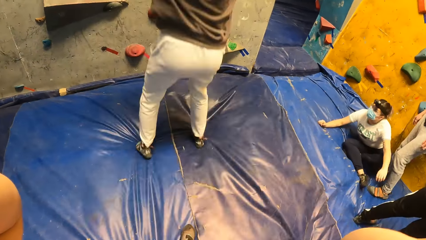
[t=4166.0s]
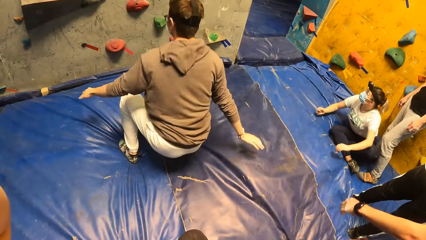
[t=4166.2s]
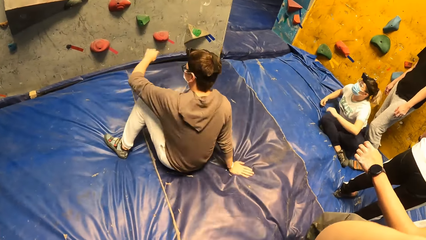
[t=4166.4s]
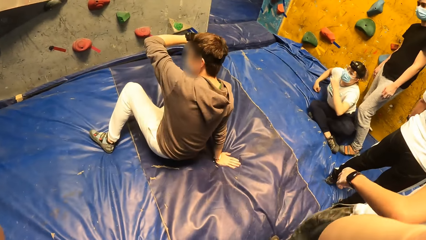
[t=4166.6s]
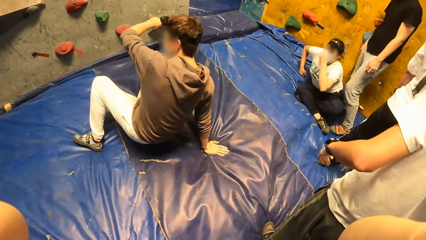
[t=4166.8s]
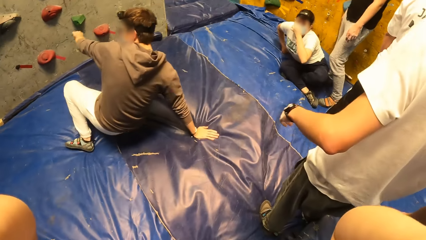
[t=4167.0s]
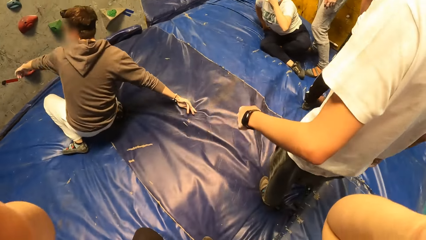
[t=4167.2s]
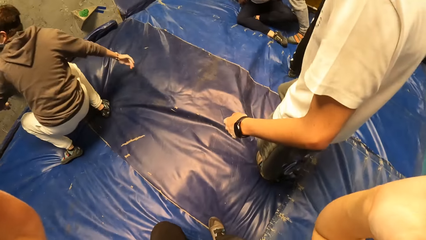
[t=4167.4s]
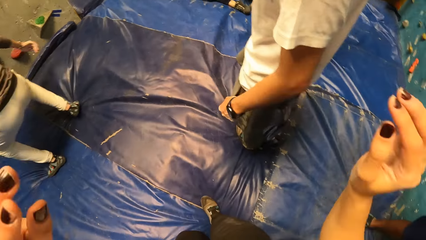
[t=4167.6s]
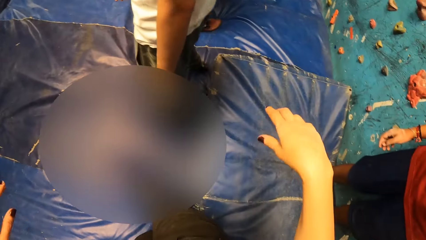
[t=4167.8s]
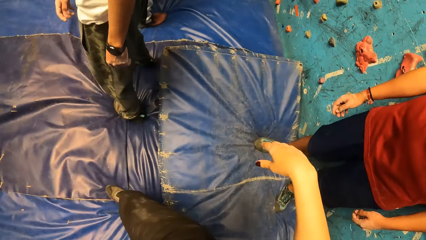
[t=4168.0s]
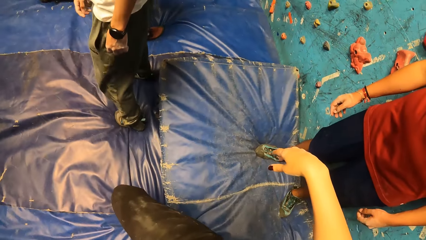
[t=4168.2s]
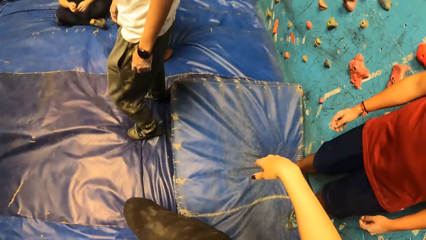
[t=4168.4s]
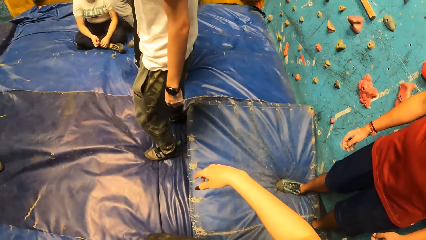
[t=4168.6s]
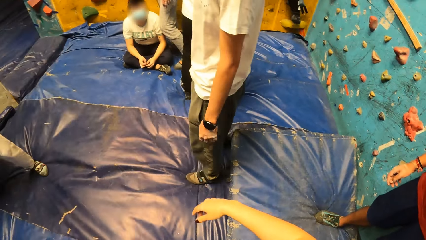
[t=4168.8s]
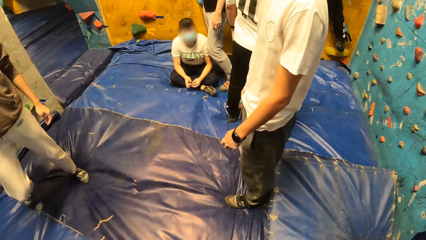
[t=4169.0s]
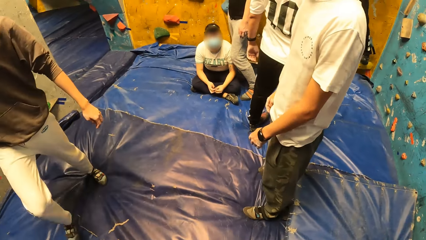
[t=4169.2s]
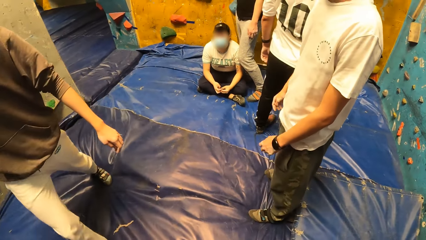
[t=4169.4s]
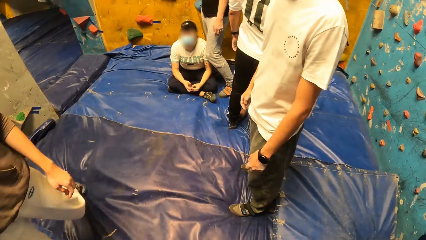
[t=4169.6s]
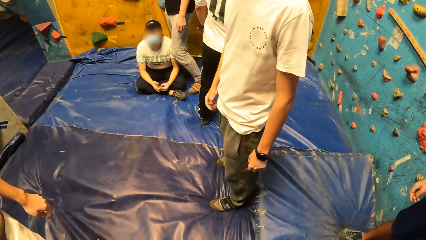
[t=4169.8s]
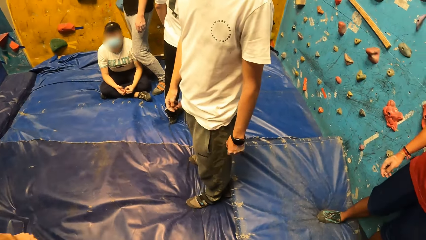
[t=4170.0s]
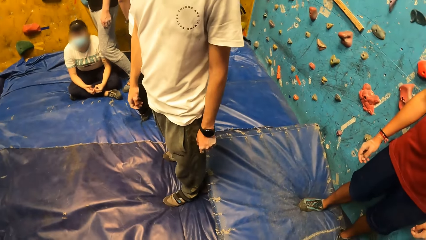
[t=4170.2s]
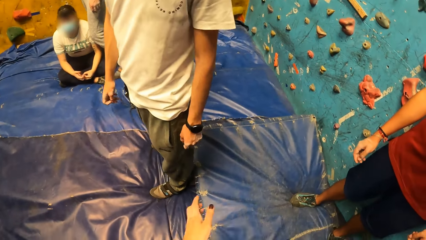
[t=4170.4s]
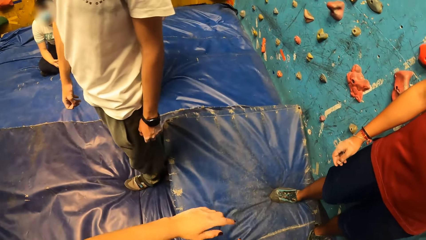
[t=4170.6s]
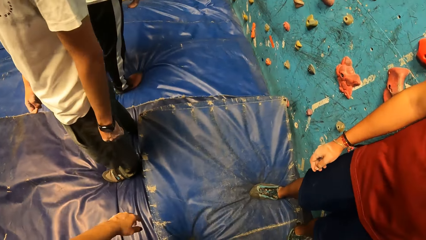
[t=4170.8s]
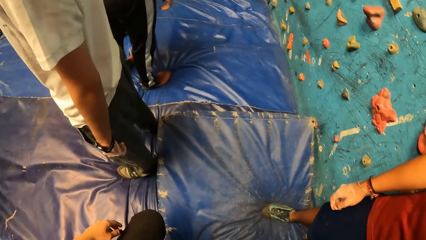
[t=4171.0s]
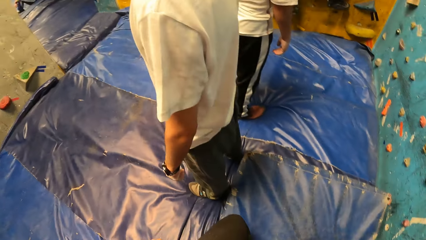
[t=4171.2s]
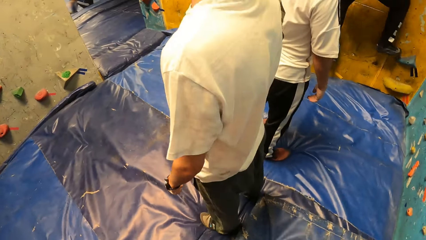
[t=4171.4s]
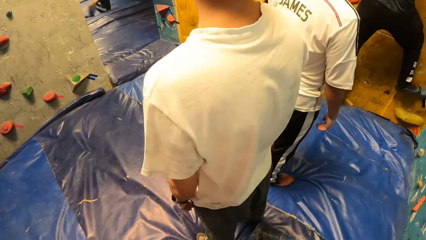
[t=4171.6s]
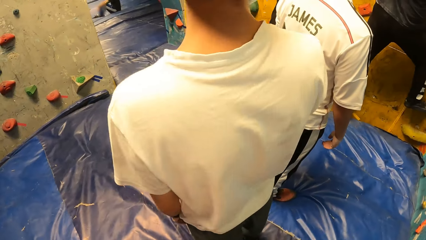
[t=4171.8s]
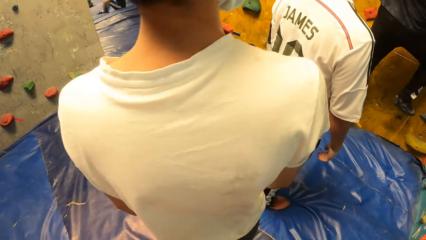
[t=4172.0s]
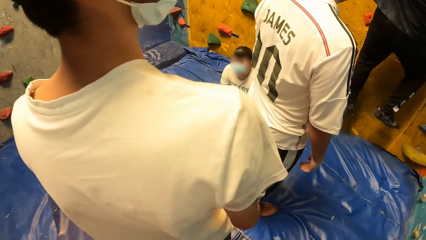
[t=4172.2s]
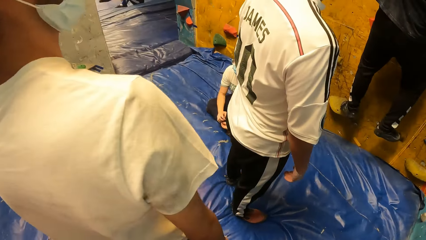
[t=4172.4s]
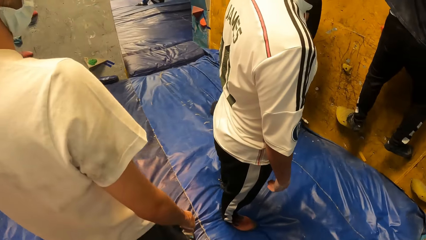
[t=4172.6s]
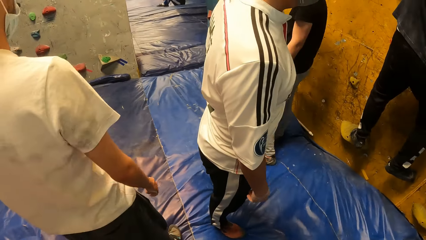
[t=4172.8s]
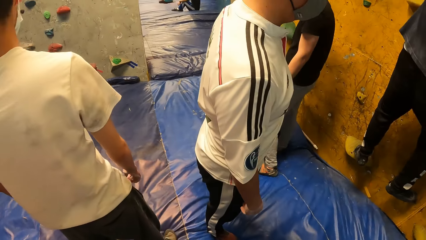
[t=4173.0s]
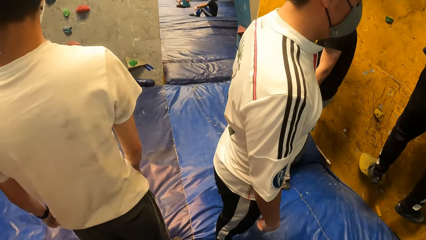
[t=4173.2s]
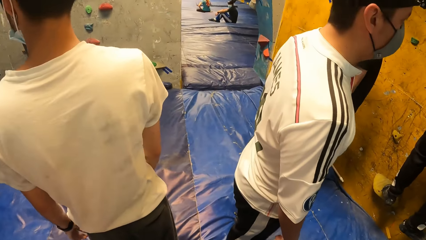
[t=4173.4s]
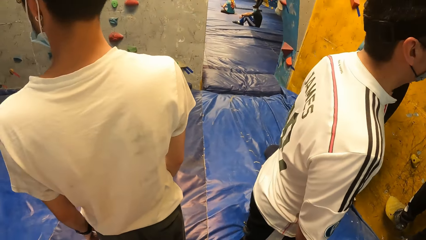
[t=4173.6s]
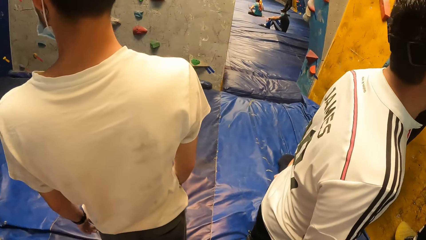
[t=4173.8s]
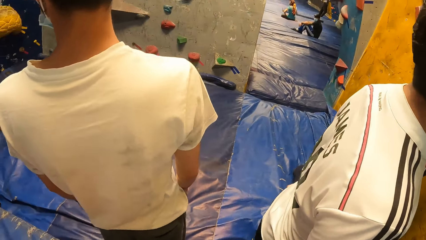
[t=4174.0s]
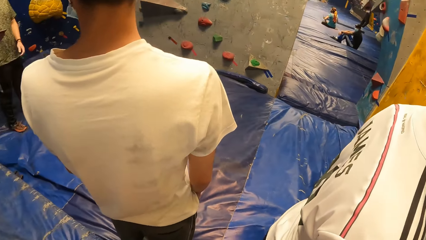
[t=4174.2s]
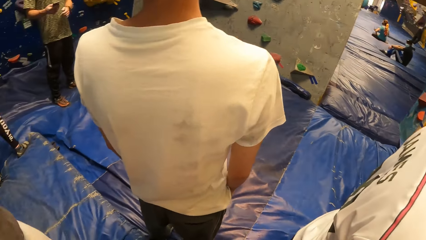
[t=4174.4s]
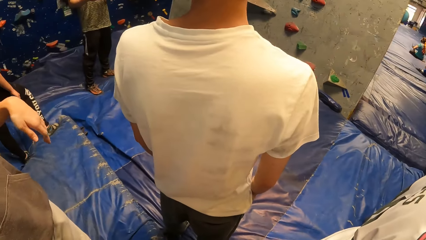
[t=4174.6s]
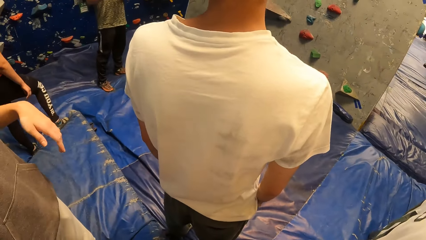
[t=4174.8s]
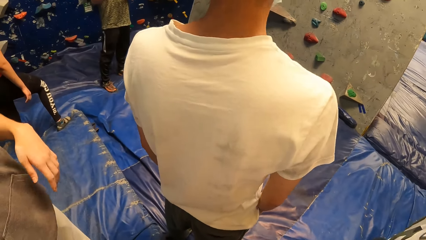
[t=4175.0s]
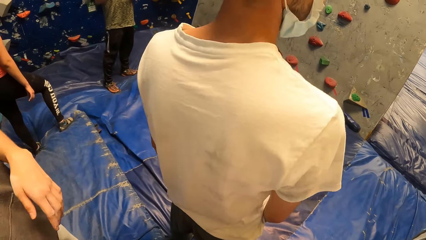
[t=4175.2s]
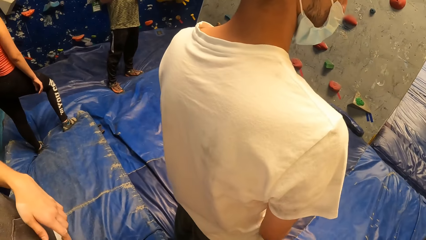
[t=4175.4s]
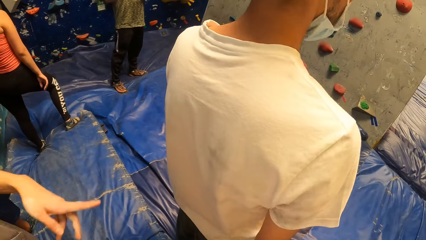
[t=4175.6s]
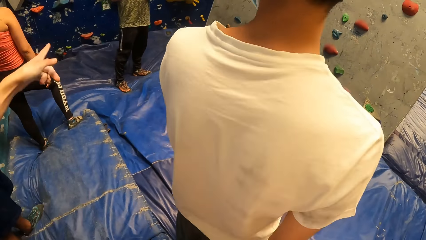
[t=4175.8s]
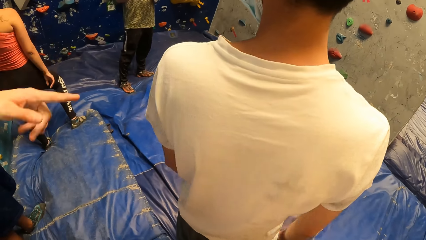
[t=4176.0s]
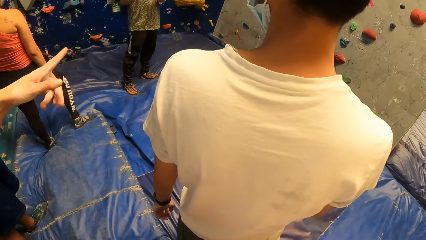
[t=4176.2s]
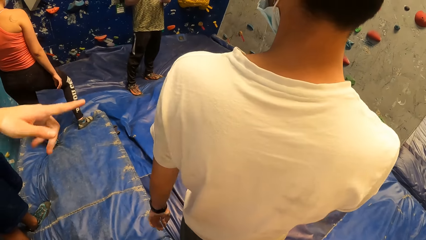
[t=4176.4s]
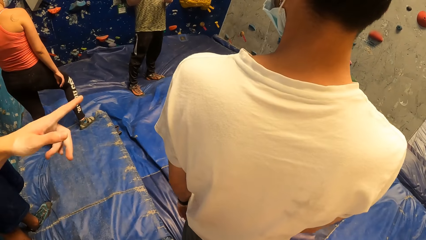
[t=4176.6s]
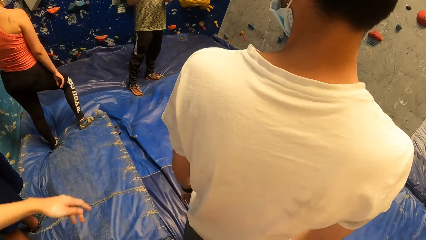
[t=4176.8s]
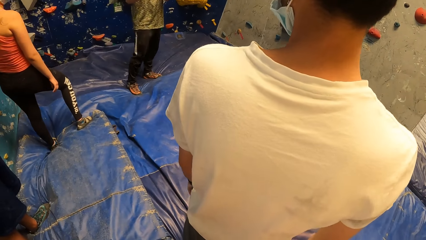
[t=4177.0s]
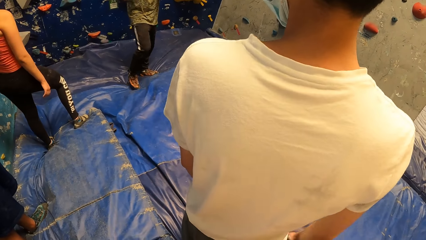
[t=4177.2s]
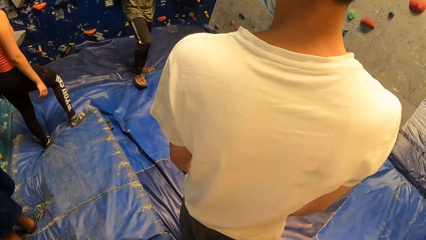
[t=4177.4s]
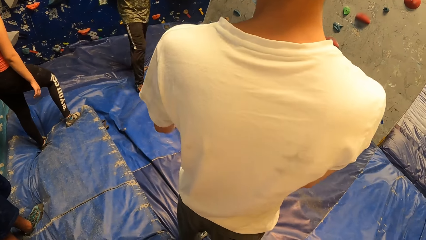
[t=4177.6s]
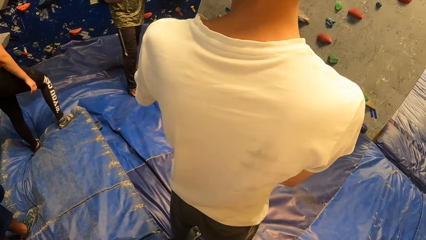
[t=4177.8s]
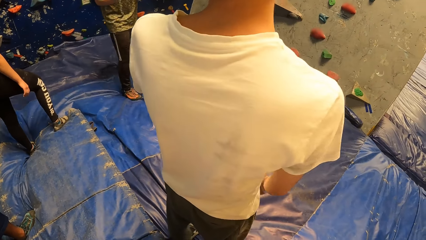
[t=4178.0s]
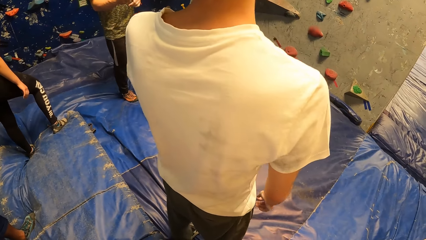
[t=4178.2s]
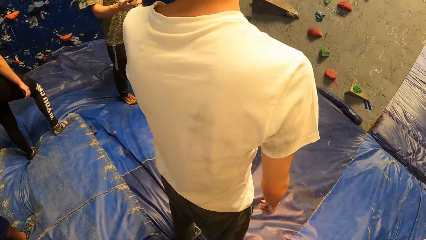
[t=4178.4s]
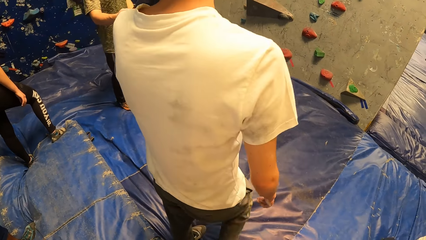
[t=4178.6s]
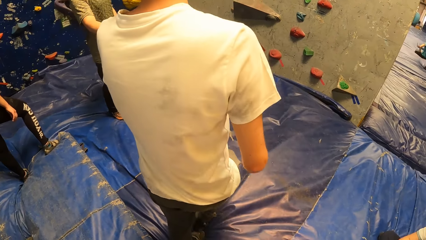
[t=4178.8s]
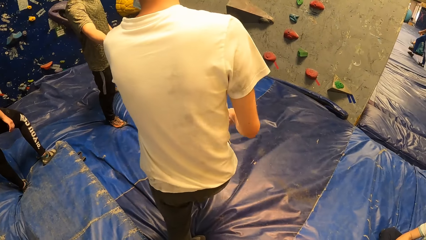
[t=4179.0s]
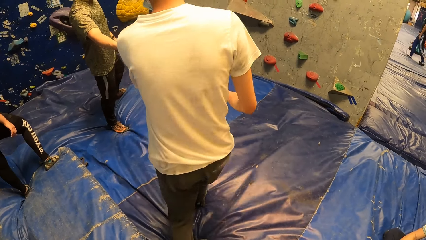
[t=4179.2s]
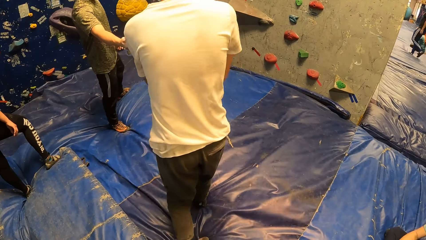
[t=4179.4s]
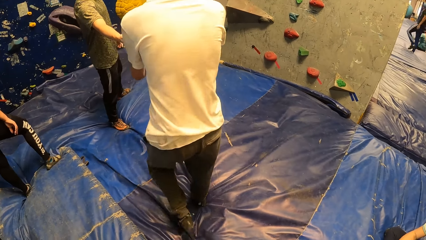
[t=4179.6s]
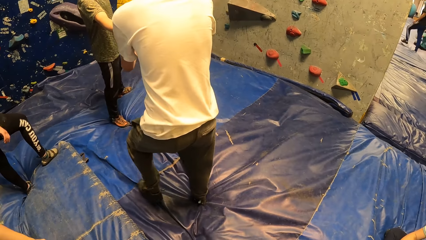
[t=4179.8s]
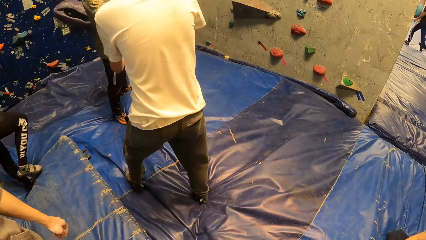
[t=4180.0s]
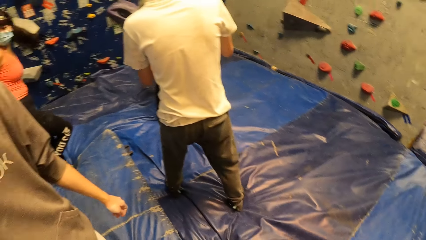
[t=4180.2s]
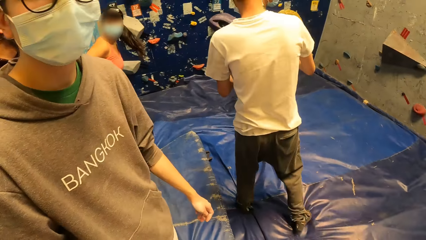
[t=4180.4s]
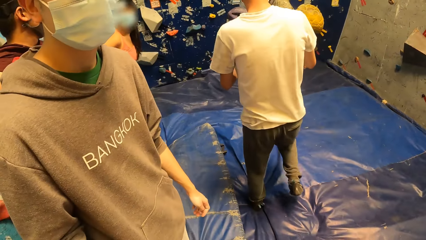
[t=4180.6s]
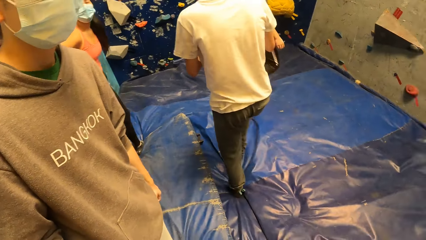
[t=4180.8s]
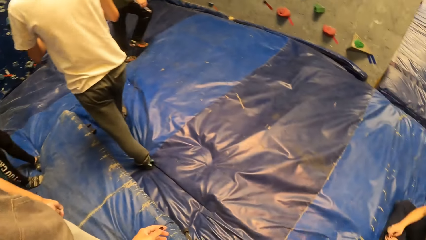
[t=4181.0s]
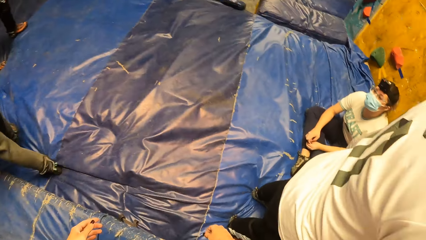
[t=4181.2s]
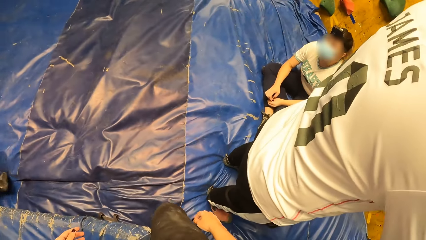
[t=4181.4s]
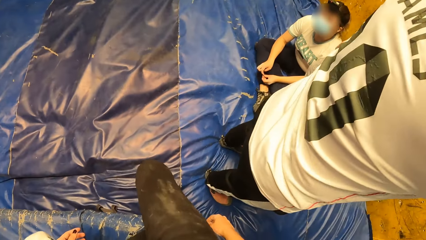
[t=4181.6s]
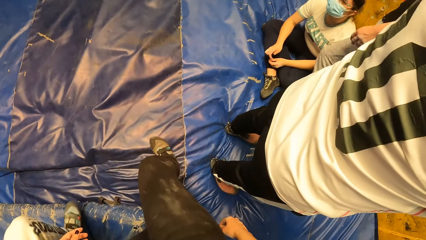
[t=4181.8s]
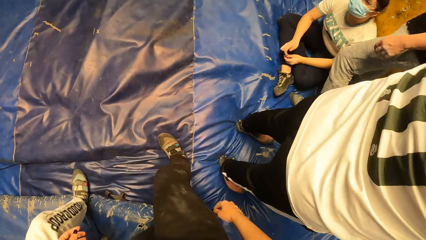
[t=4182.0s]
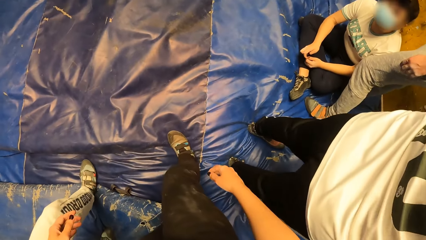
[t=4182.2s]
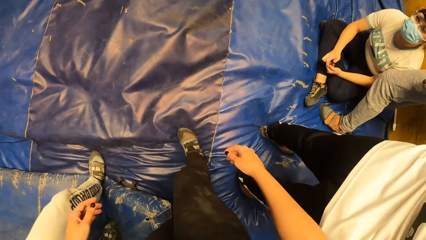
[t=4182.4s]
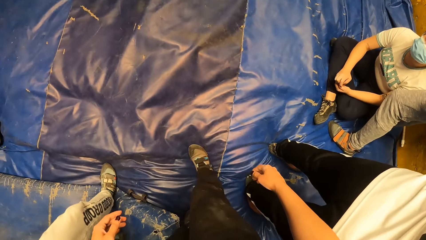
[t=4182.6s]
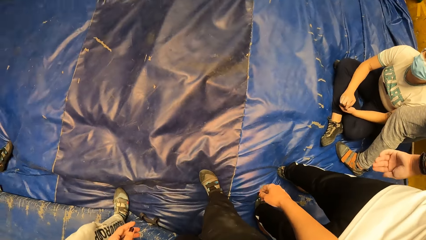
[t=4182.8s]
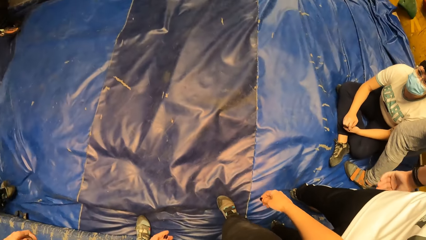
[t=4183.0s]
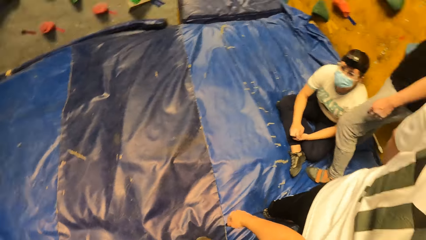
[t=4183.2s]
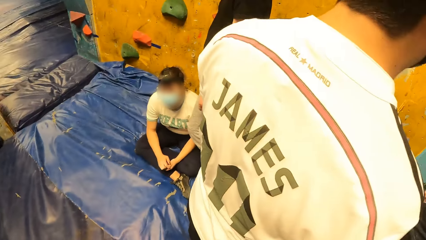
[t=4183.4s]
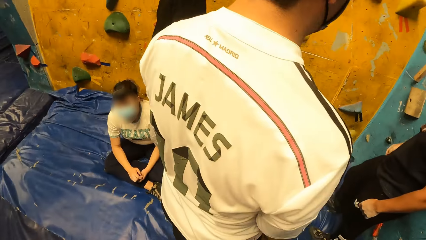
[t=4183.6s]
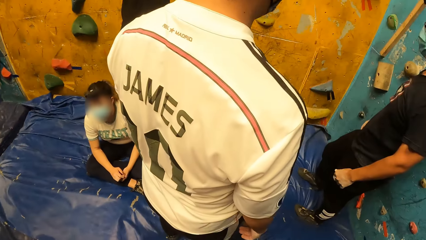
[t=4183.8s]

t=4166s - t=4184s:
A man jumps down. A man climbs the wall. Another man passes a mobile phone to another man with his right hand.
